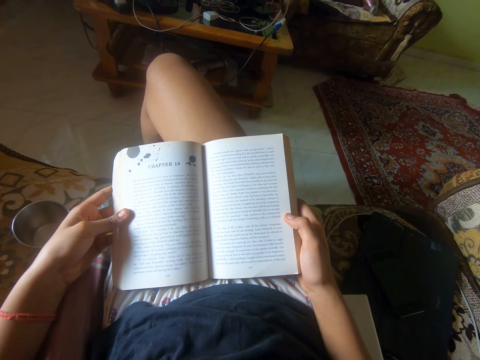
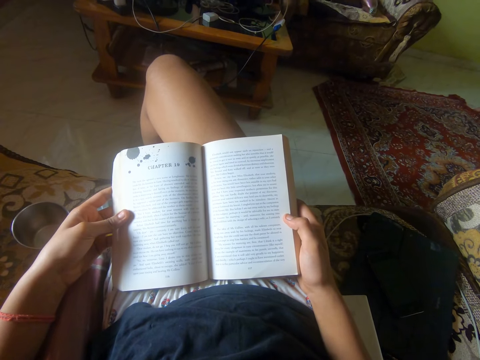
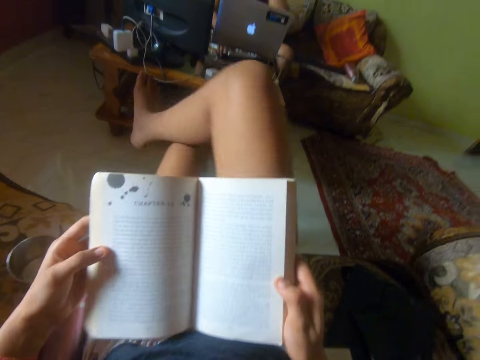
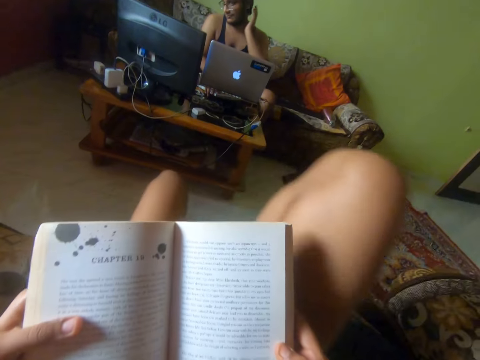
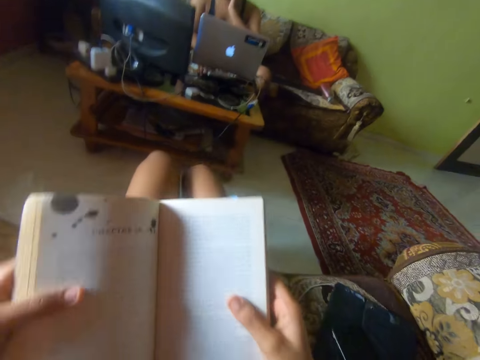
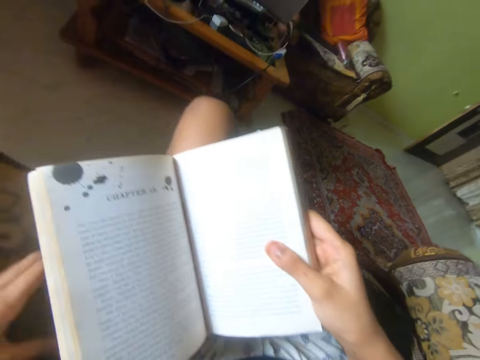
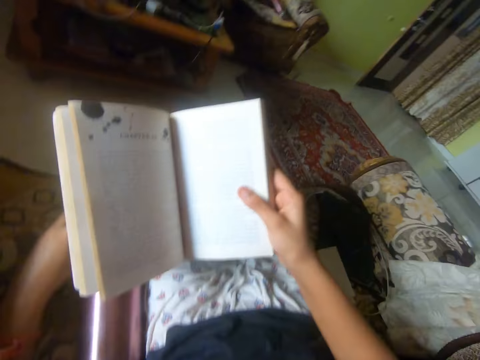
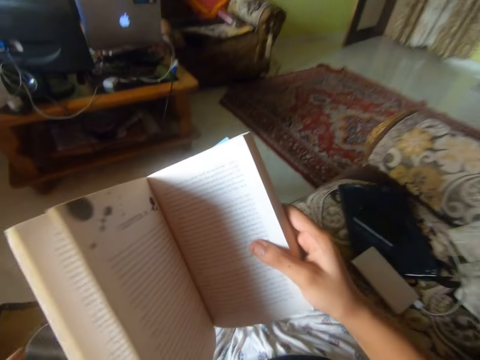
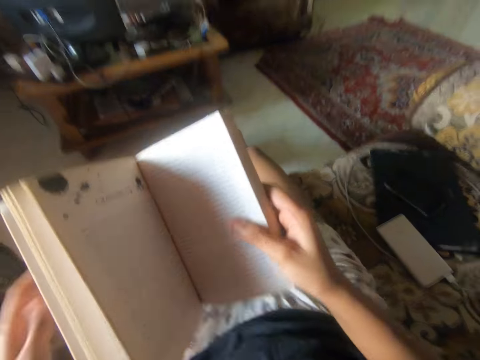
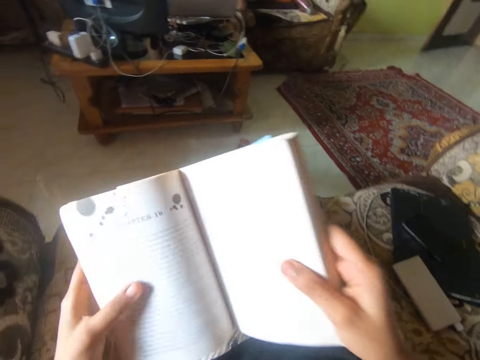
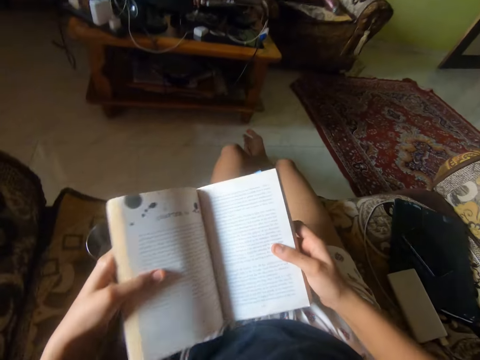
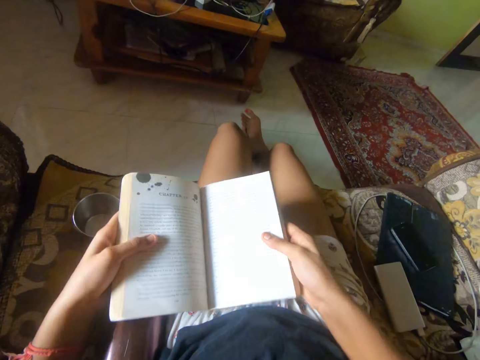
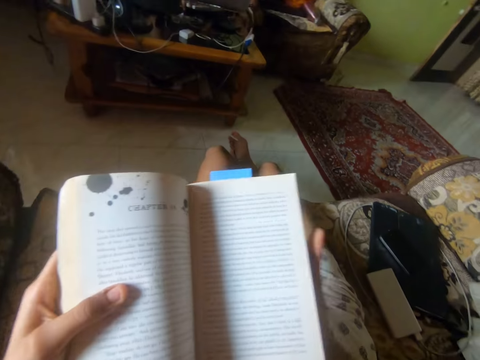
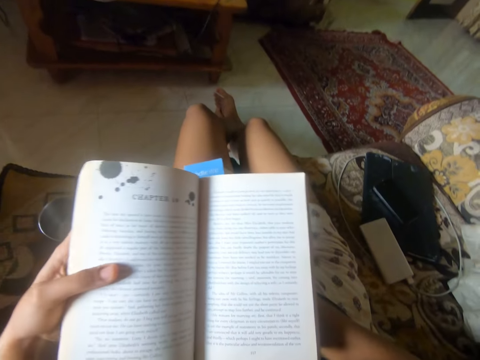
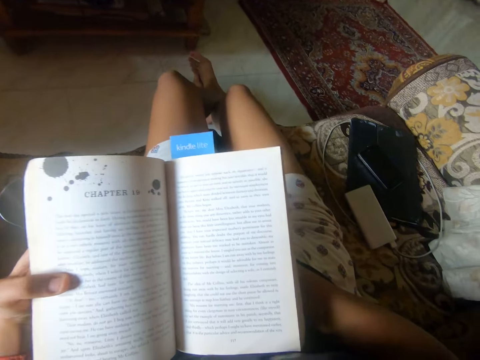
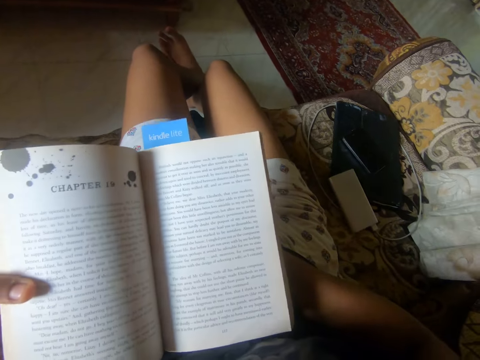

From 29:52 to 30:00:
The camera wearer puts her right leg on the floor.

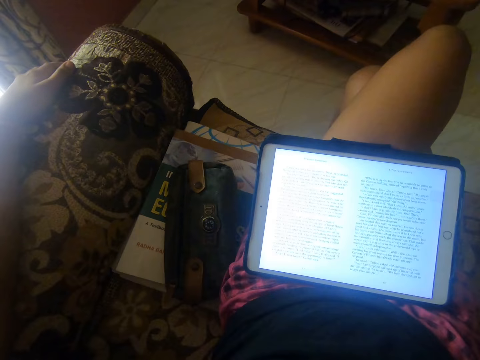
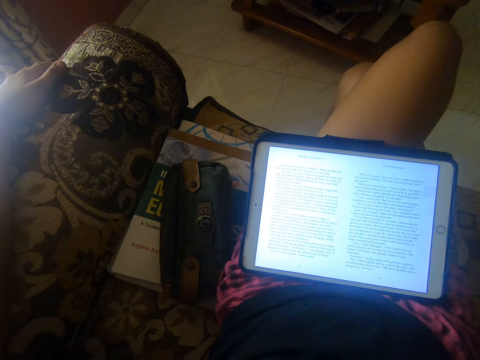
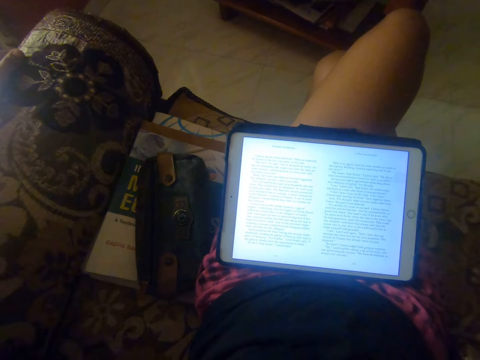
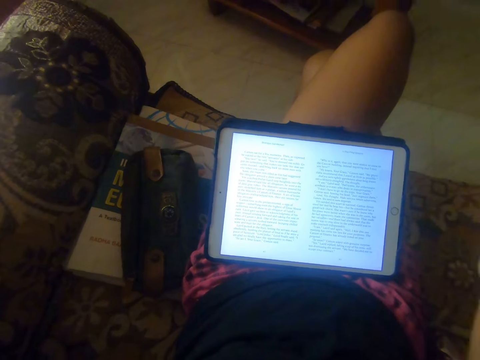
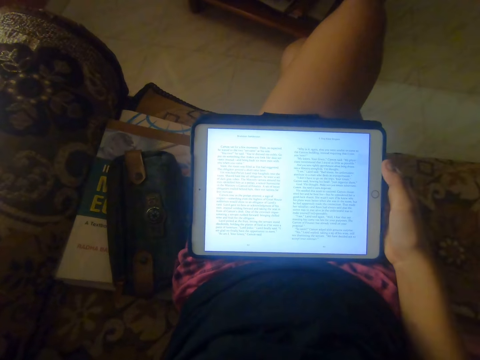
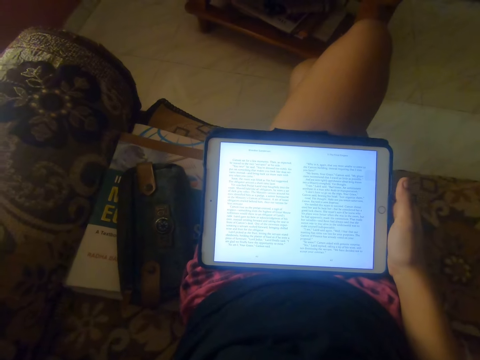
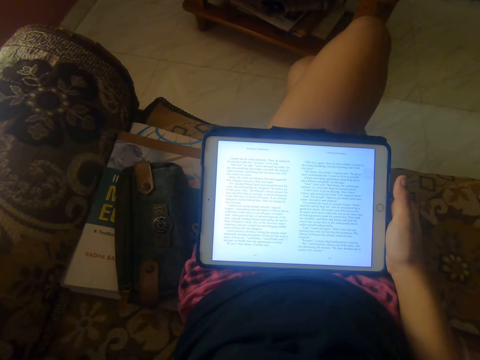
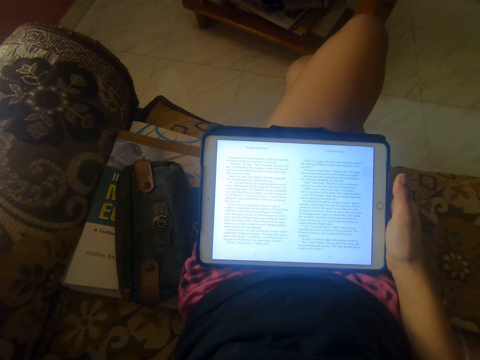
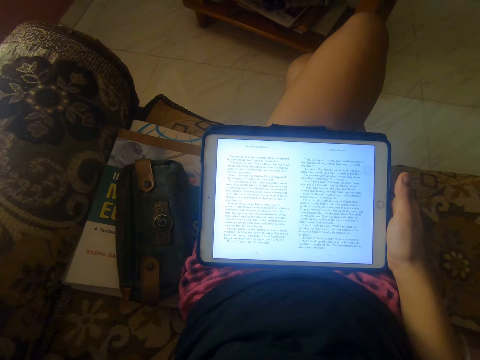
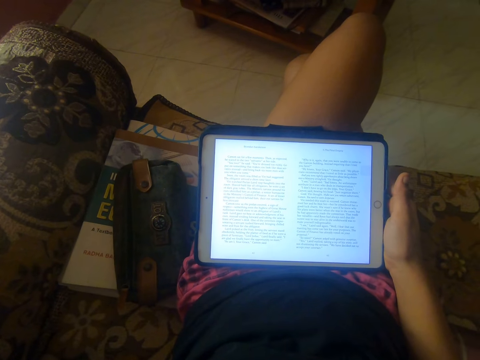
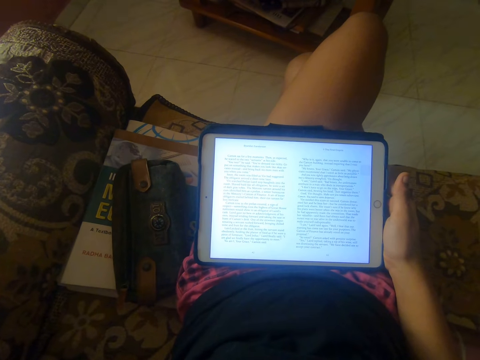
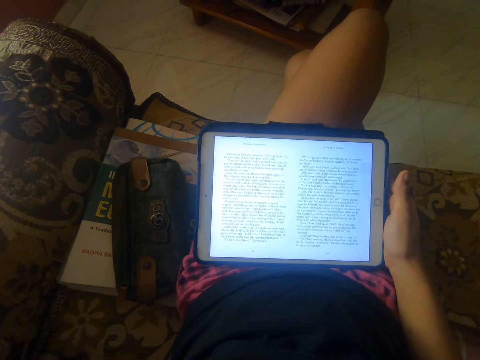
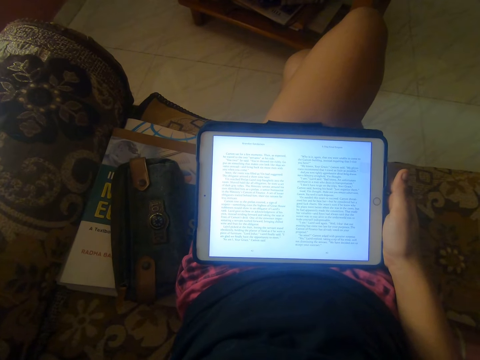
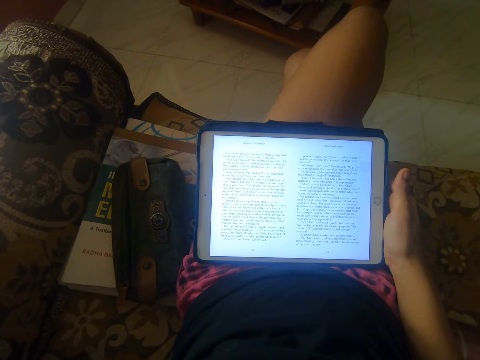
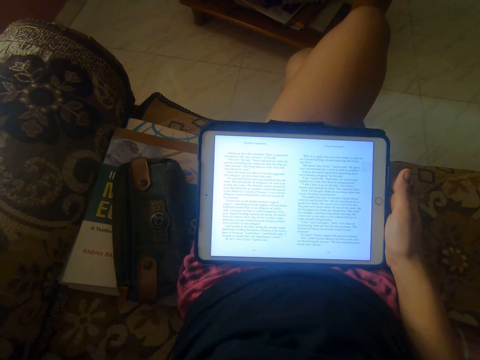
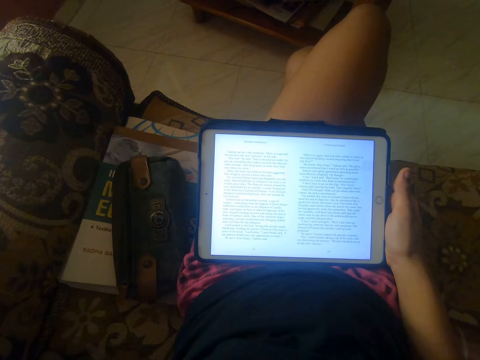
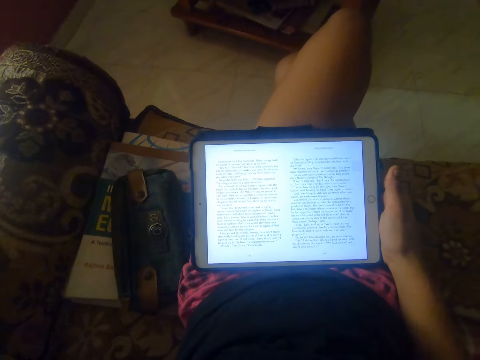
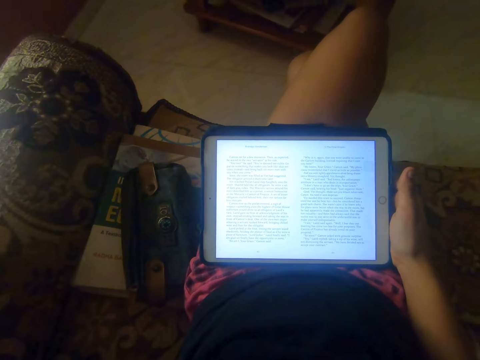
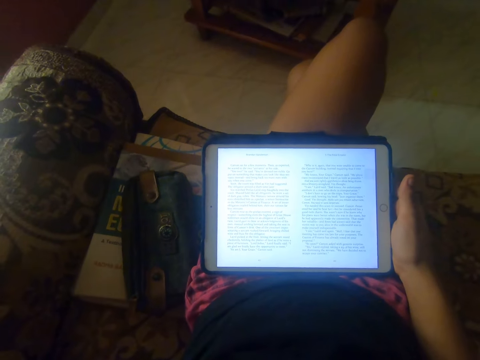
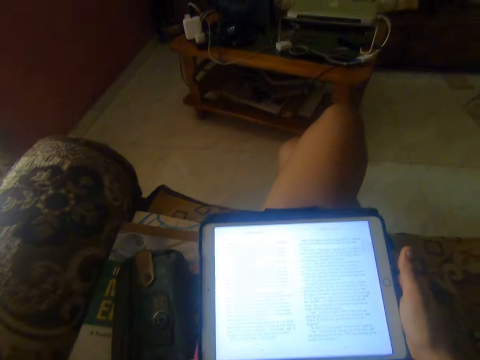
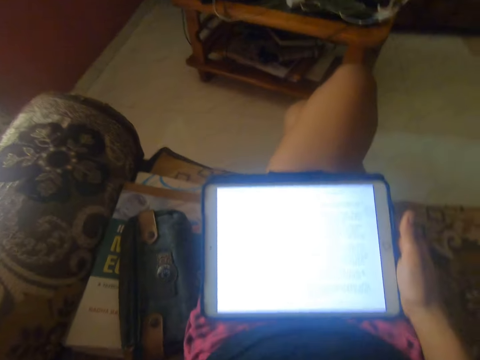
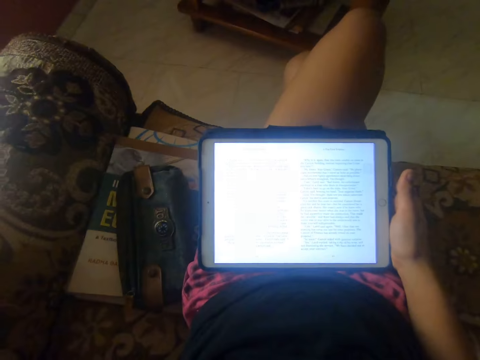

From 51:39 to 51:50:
The camera wearer reads the notes in the tablet. They read on the tablet.

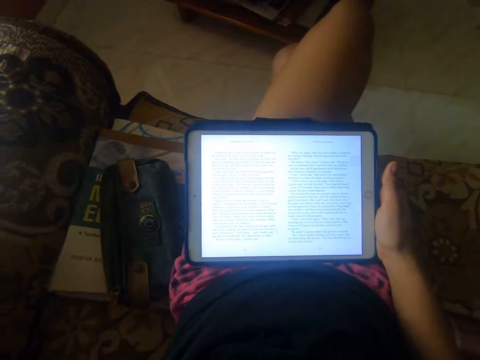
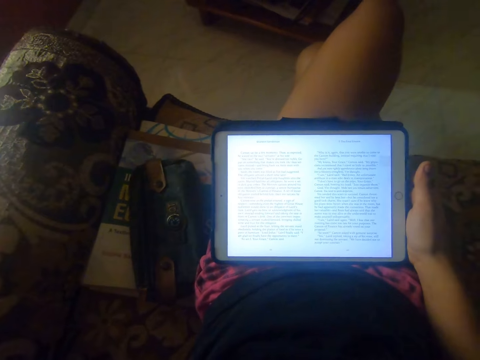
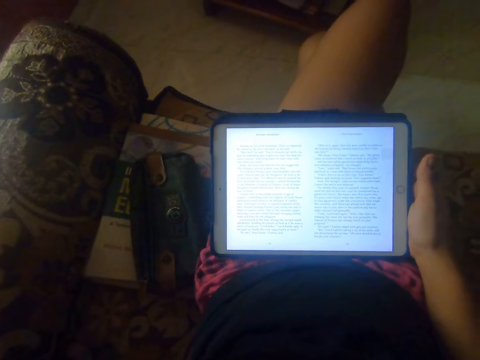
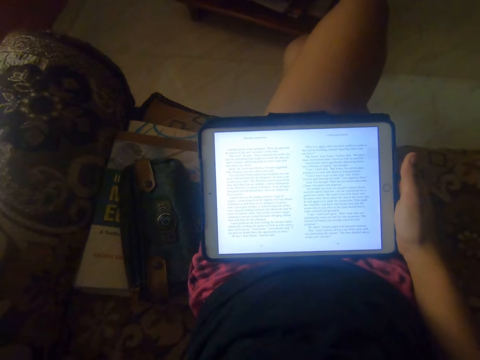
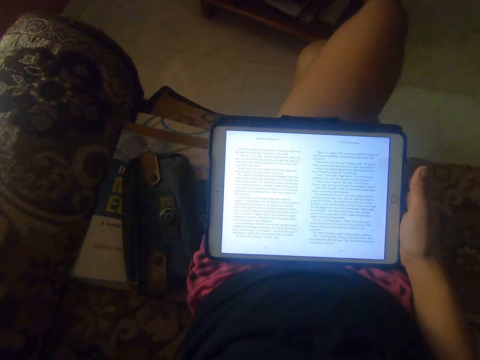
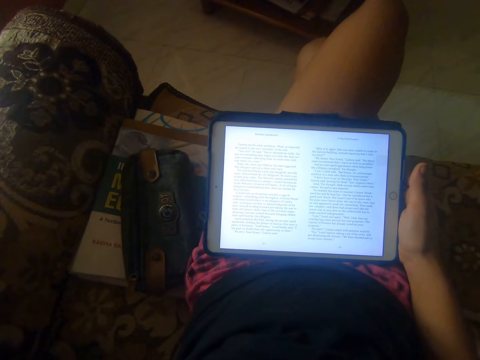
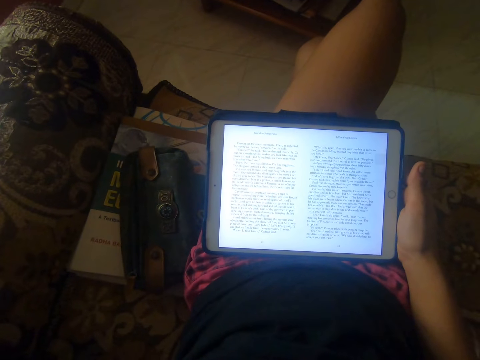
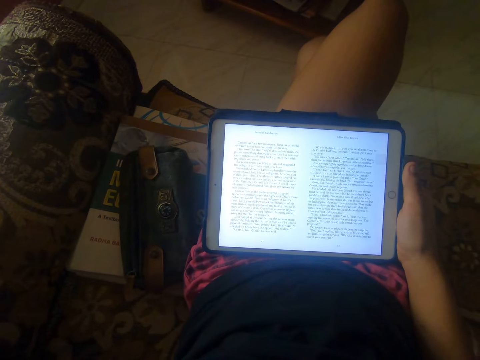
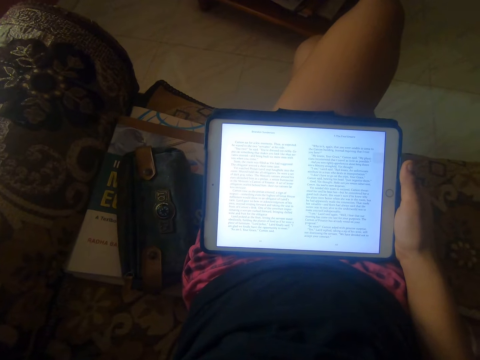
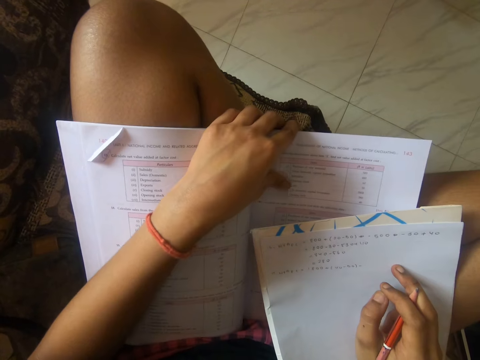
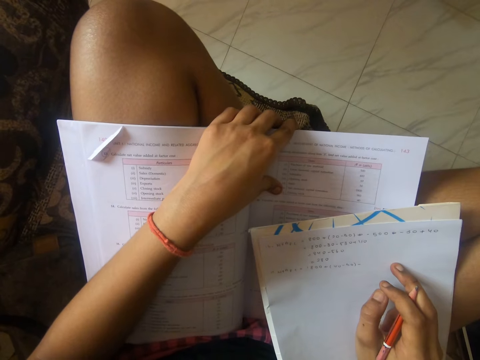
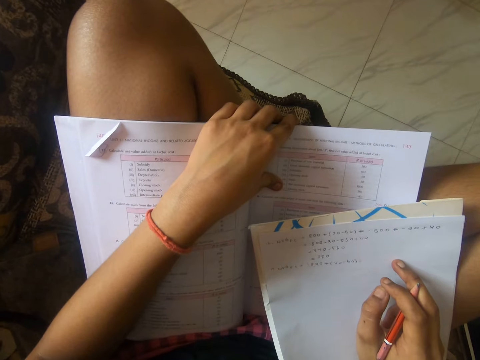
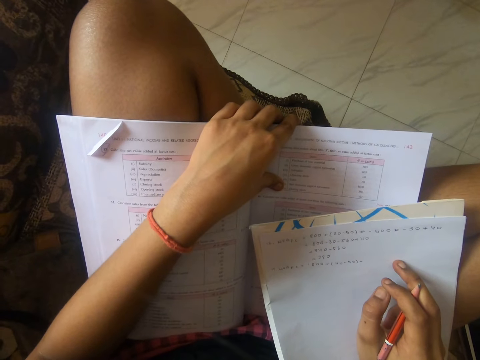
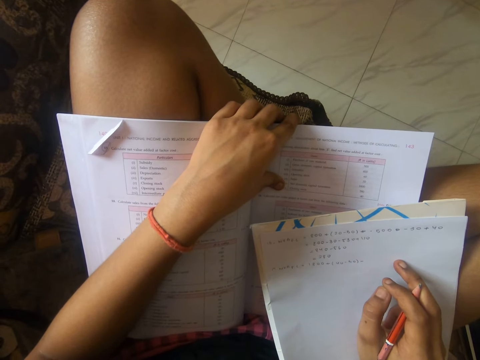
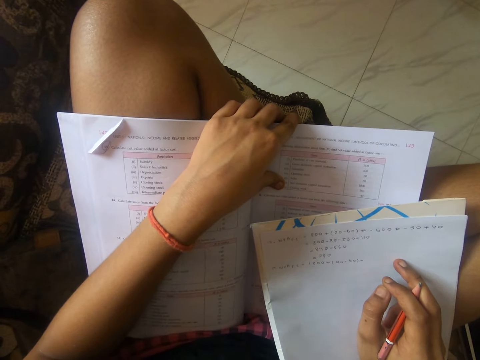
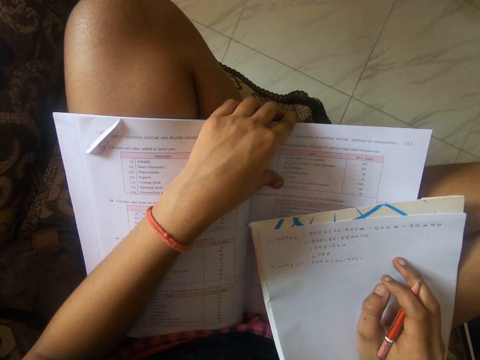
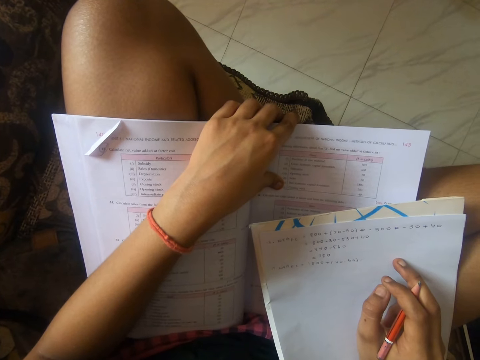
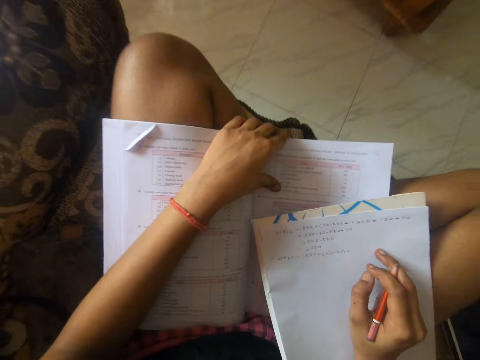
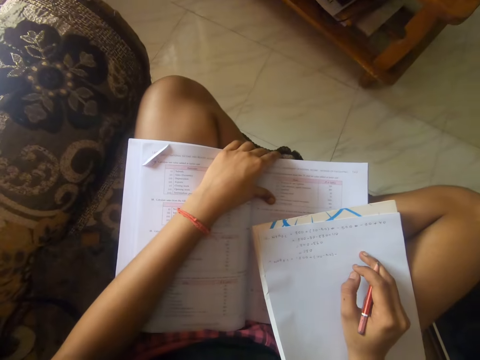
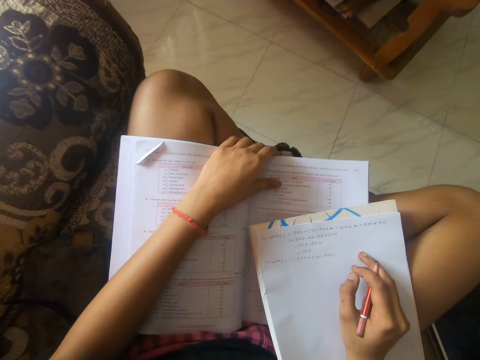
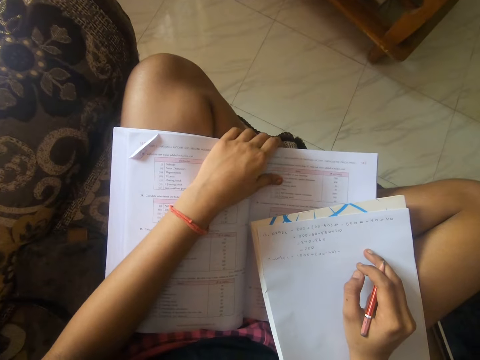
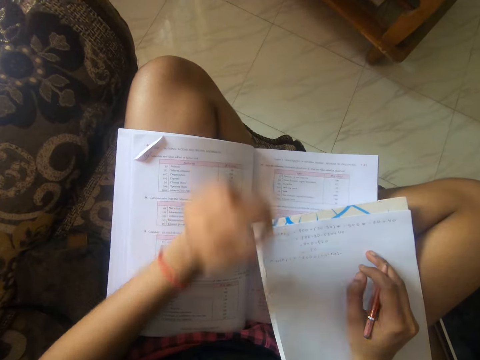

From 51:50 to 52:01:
The camera wearer reads the book.
